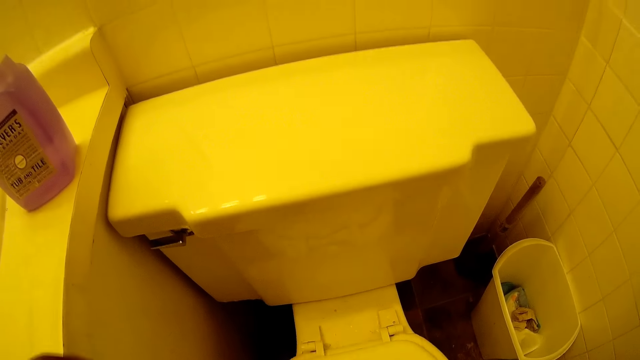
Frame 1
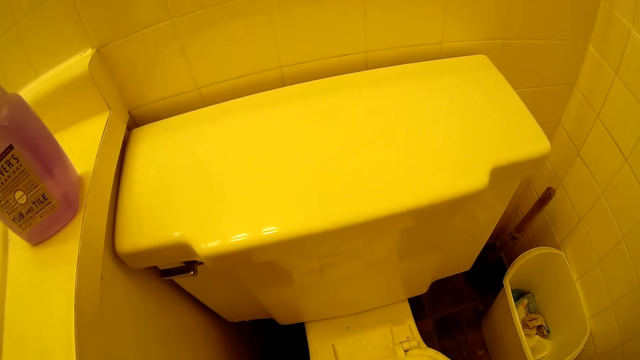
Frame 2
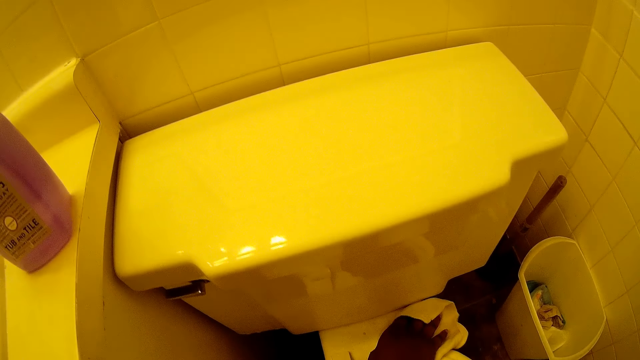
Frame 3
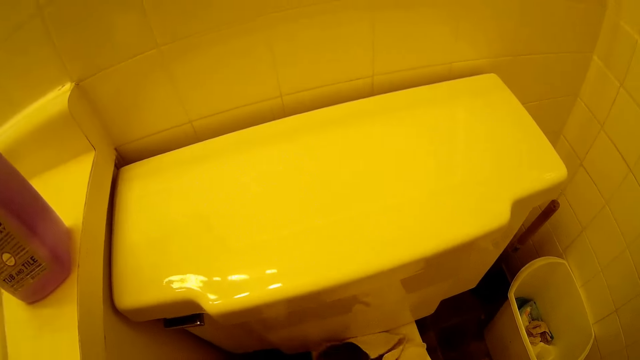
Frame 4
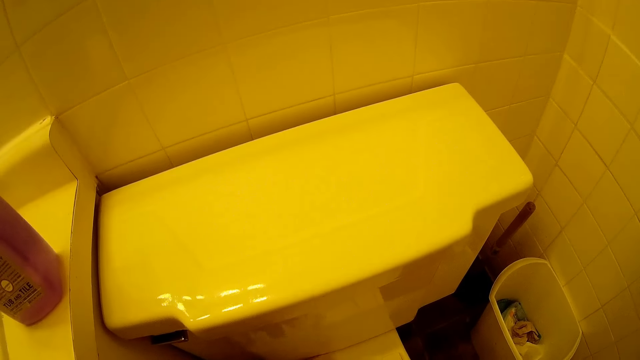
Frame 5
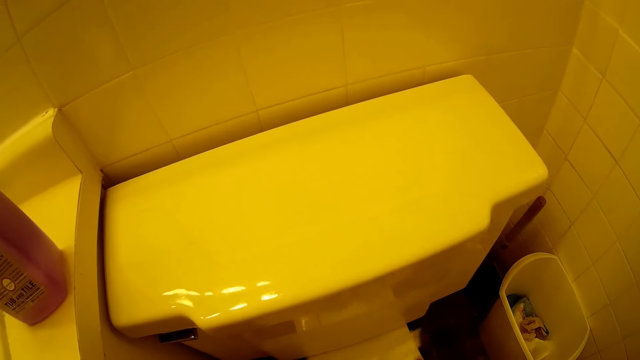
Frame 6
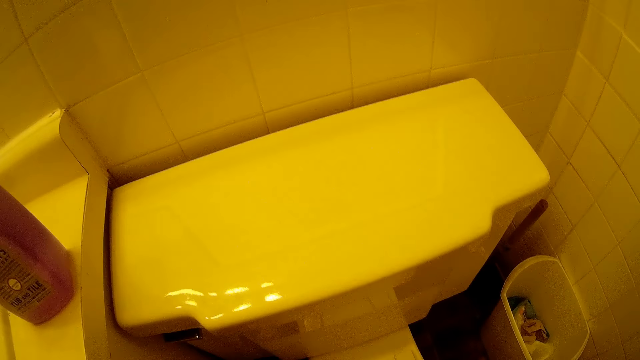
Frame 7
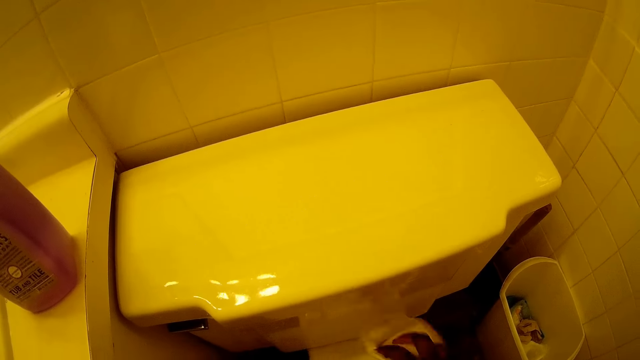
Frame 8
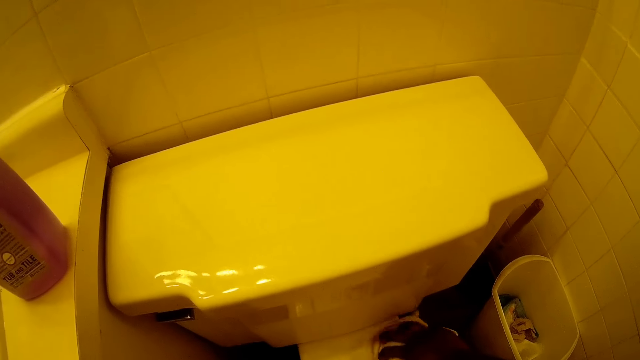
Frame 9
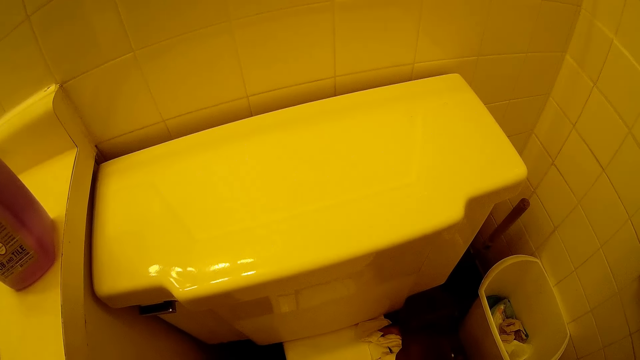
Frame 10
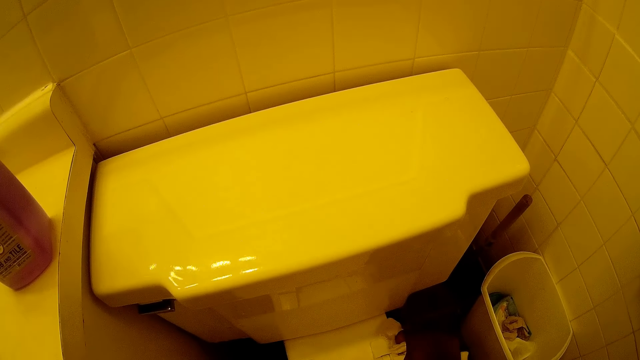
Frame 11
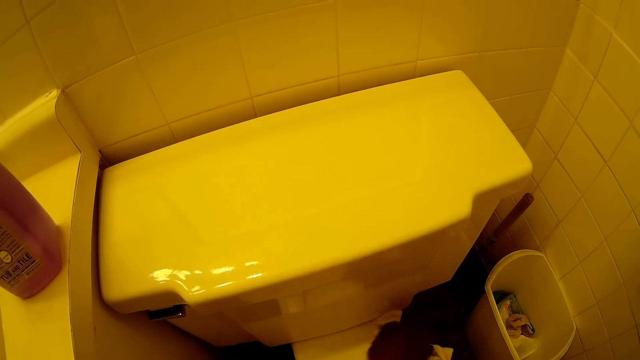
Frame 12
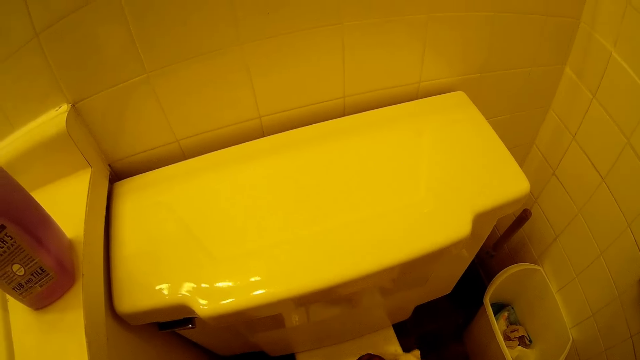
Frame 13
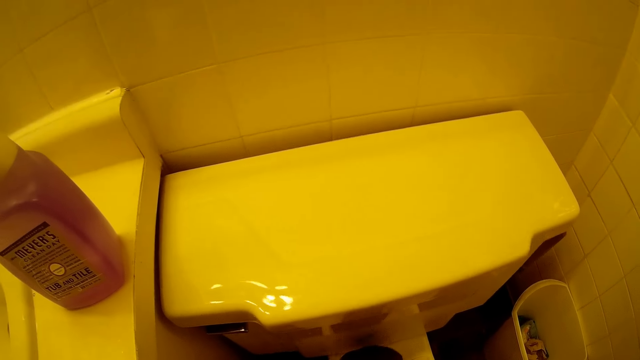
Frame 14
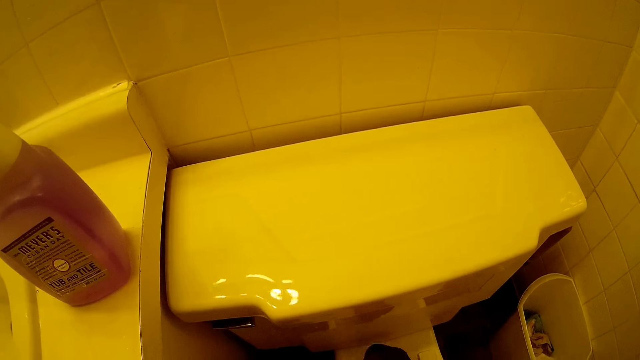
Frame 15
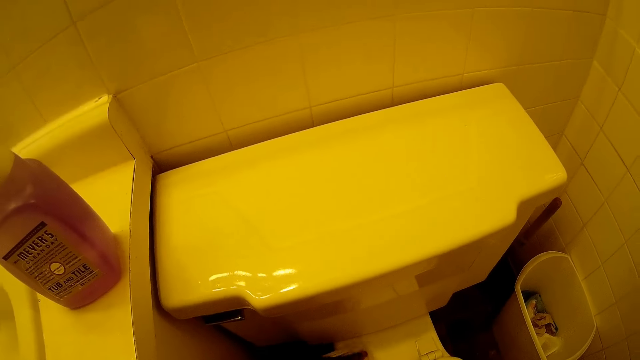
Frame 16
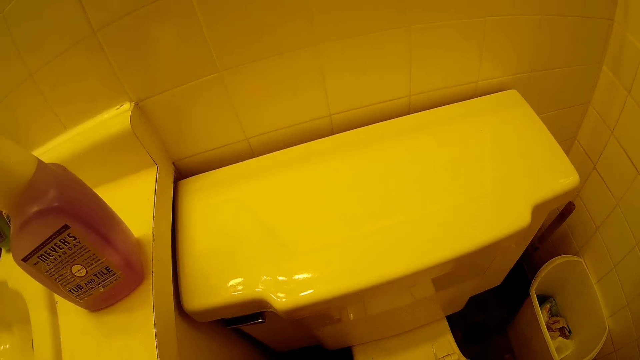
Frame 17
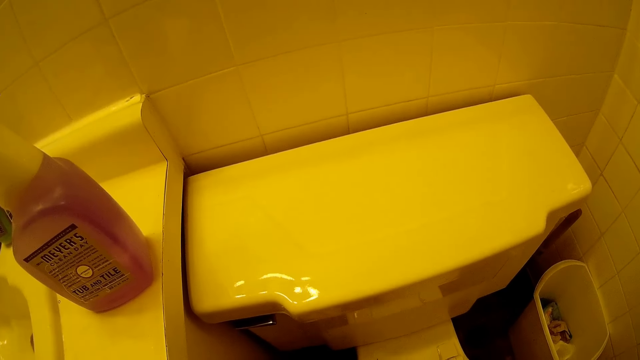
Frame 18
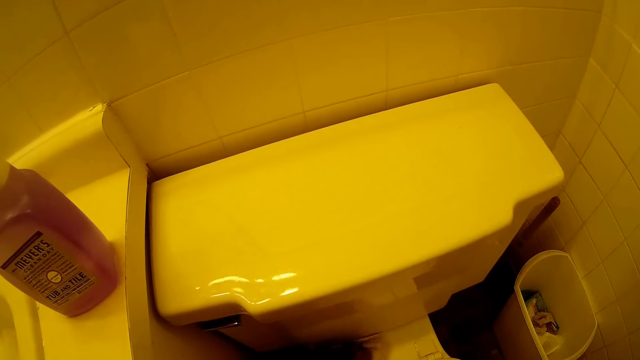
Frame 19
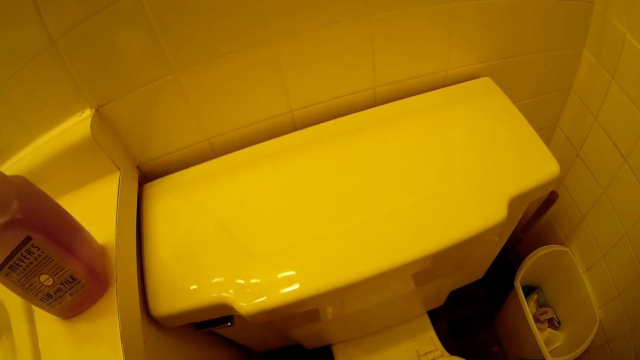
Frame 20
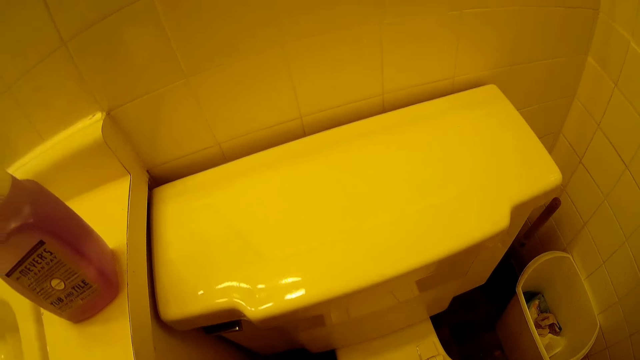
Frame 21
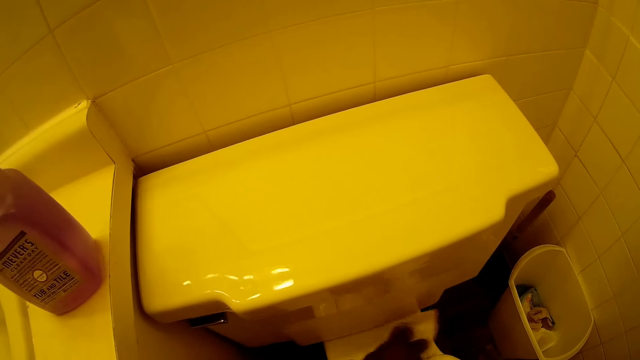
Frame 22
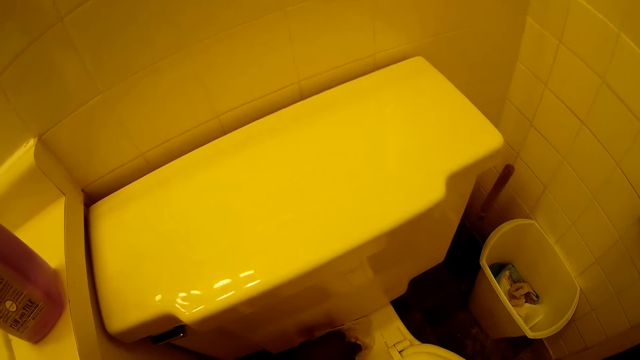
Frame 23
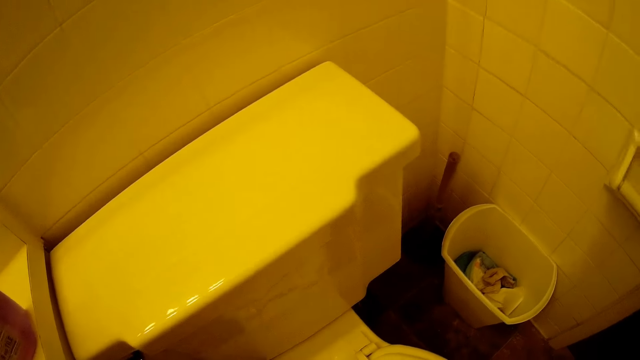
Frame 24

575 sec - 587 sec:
The camera wearer wipes the toilet seat with the white towel in her right hand. She places her left hand on the bathroom countertop. She wipes the toilet seat with the white towel in her right hand.

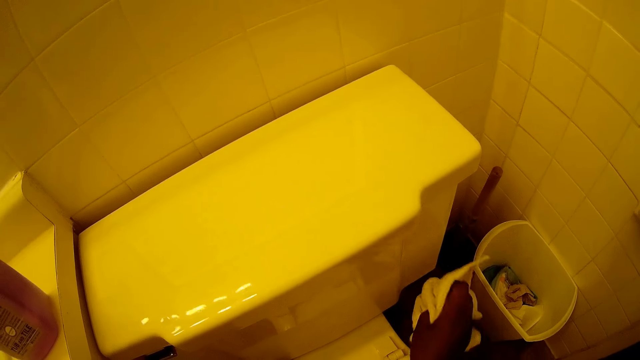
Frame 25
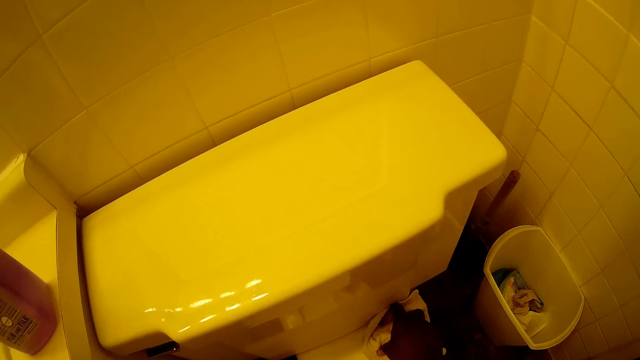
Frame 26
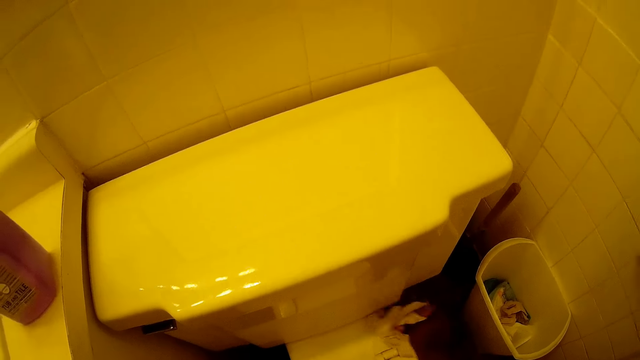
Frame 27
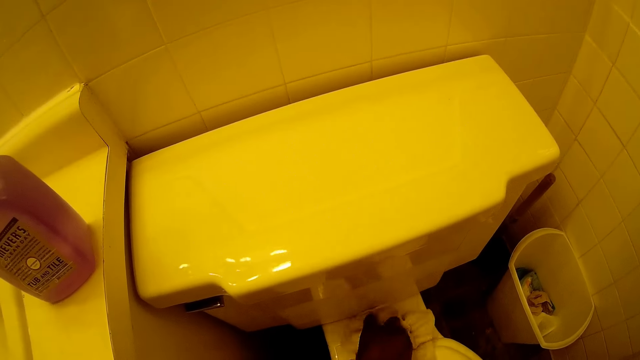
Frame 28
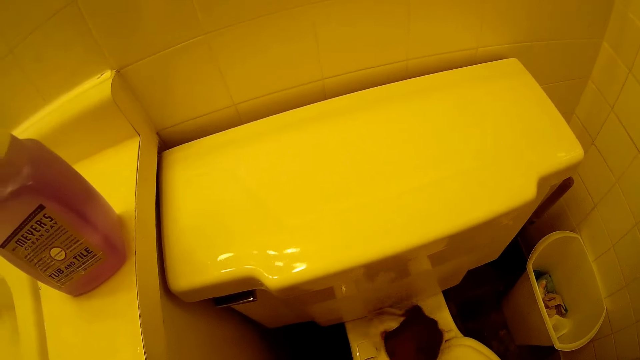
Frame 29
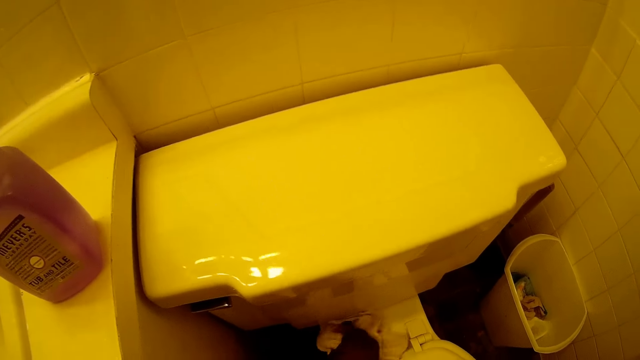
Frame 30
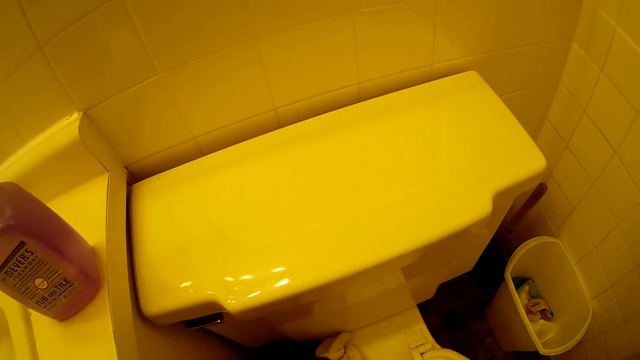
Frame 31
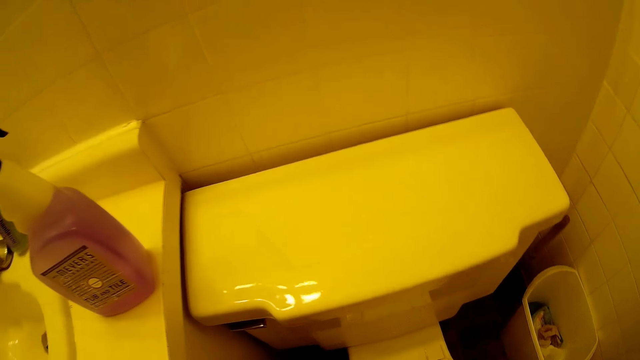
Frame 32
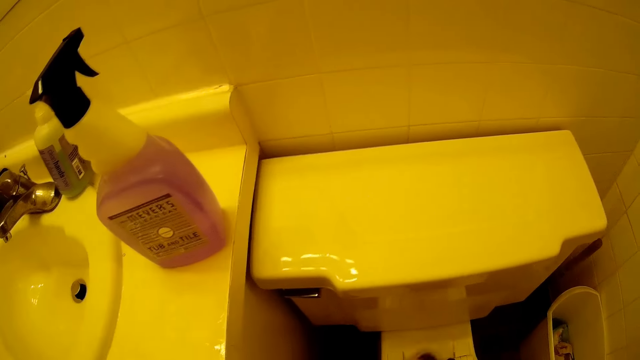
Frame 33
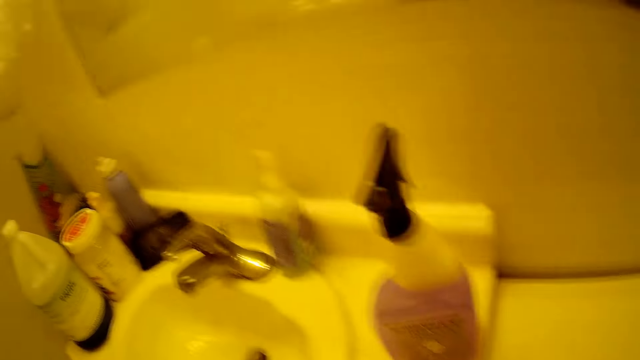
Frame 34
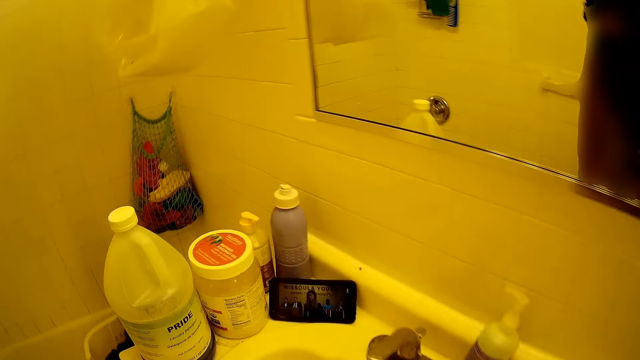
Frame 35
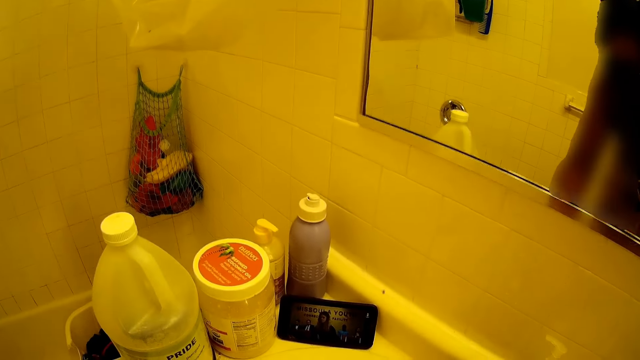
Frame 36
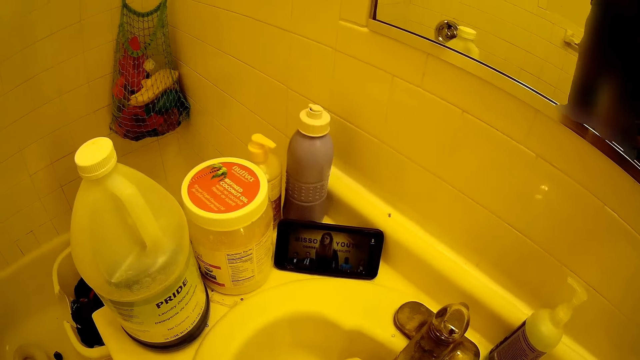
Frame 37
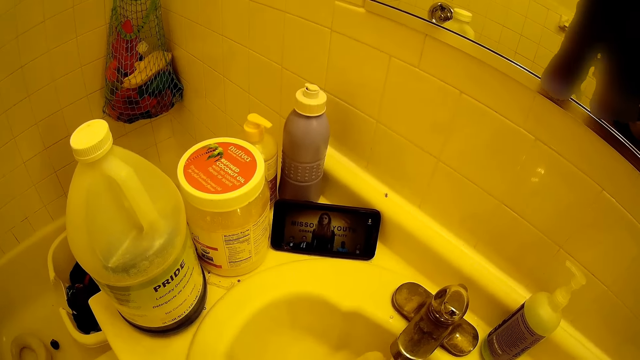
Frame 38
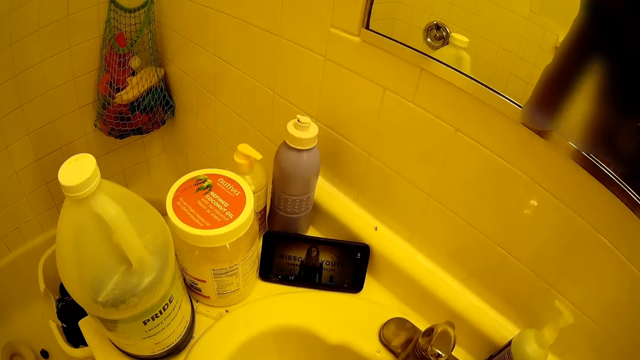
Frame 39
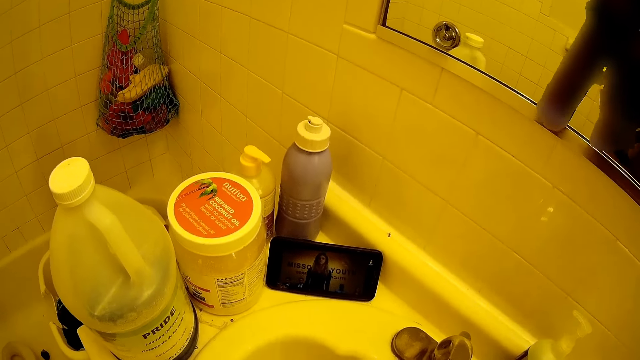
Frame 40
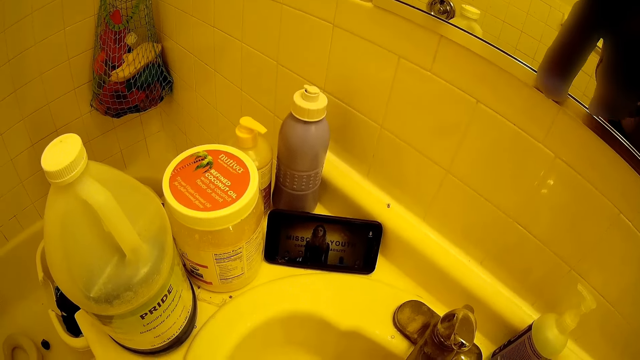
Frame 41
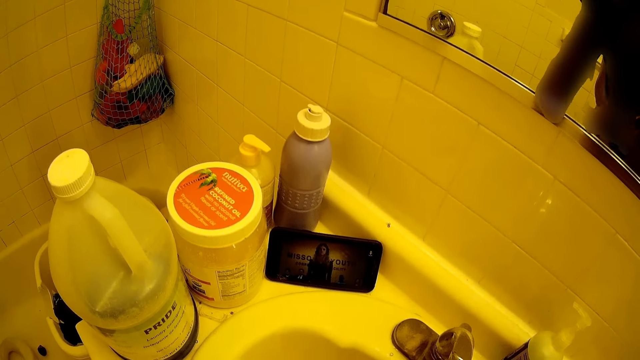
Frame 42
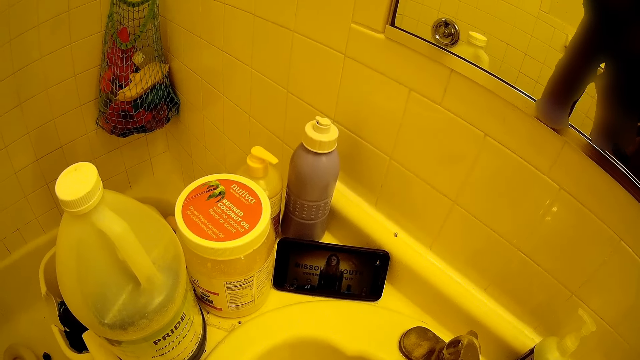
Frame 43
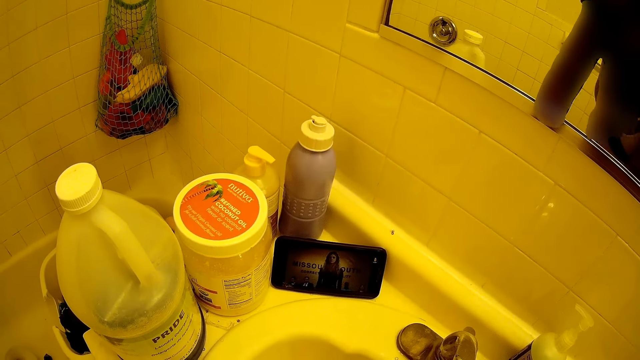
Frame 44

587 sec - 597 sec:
The camera wearer moves around. She opens a tap in the bathroom sink with her left hand.
